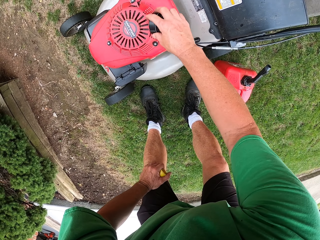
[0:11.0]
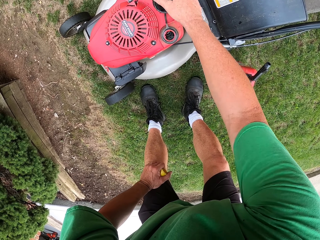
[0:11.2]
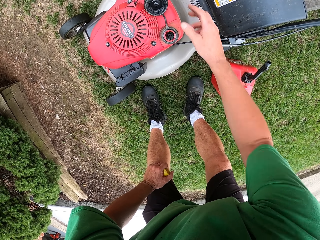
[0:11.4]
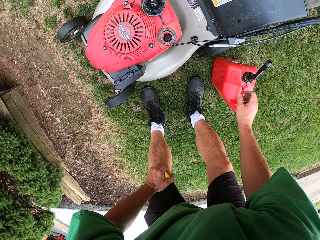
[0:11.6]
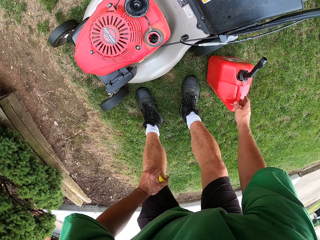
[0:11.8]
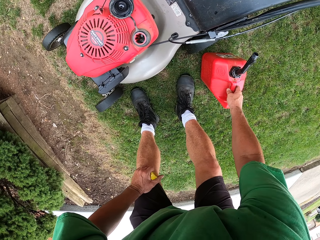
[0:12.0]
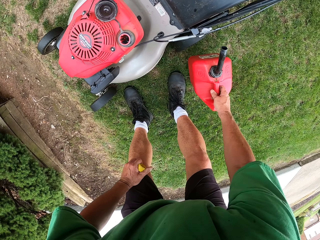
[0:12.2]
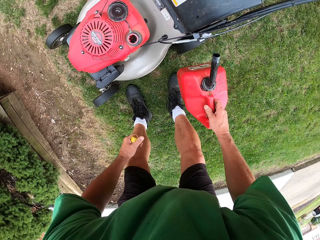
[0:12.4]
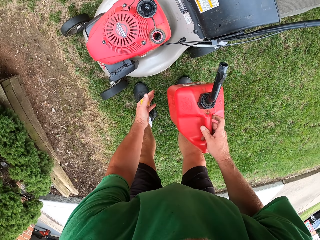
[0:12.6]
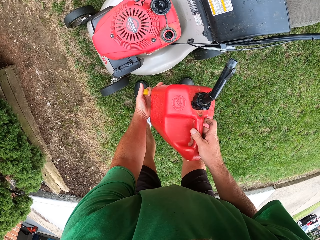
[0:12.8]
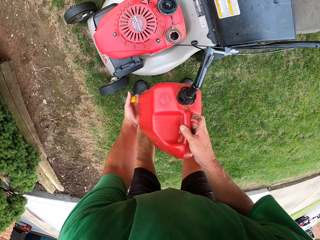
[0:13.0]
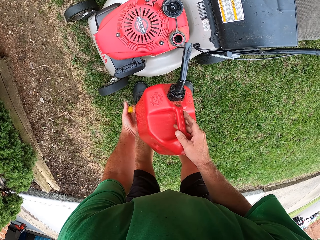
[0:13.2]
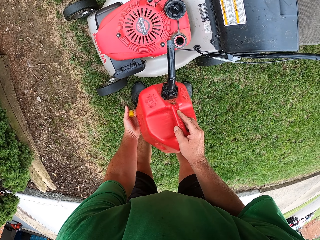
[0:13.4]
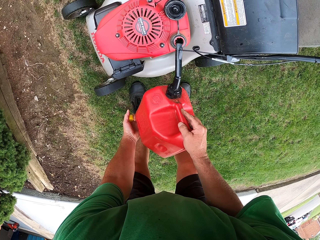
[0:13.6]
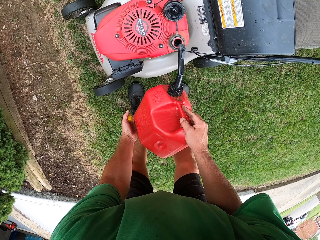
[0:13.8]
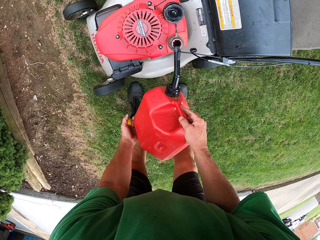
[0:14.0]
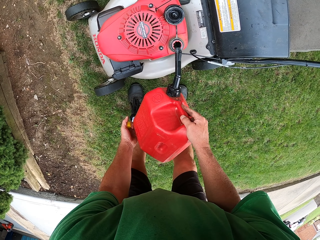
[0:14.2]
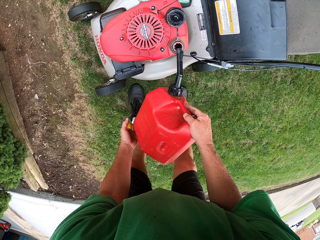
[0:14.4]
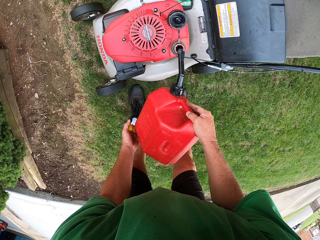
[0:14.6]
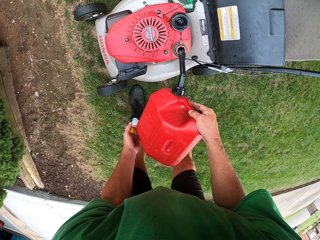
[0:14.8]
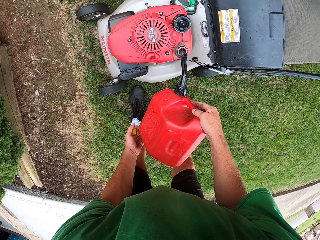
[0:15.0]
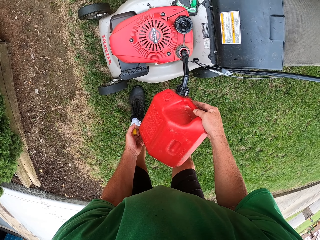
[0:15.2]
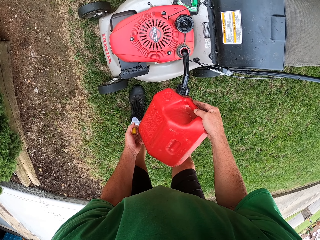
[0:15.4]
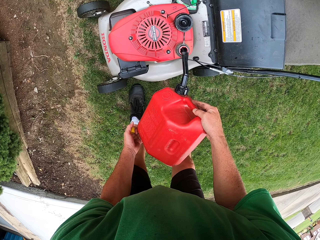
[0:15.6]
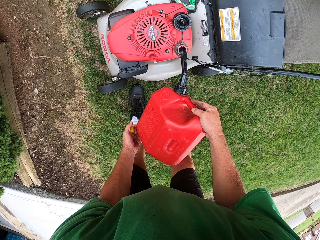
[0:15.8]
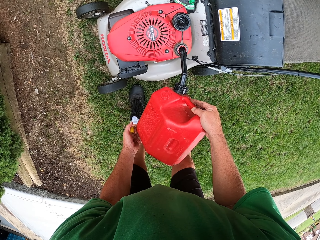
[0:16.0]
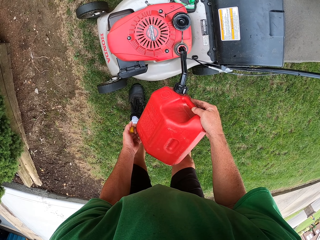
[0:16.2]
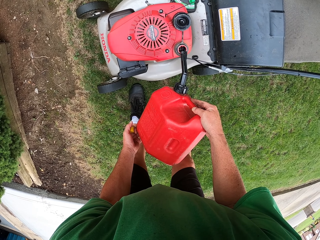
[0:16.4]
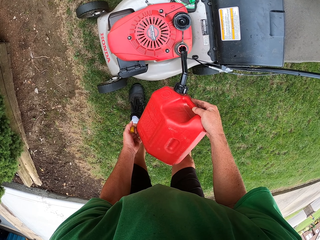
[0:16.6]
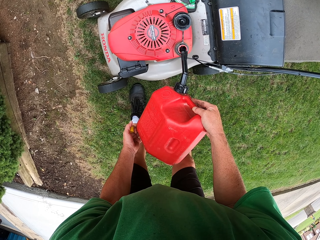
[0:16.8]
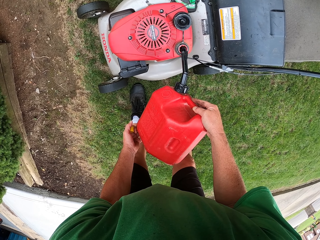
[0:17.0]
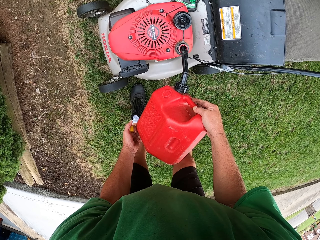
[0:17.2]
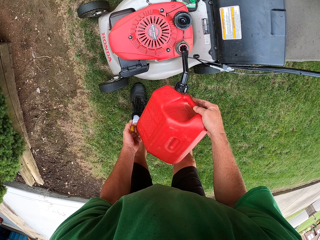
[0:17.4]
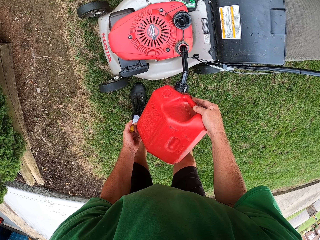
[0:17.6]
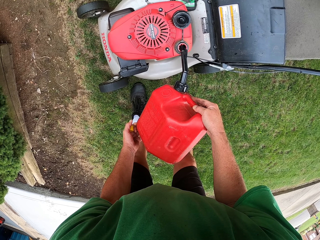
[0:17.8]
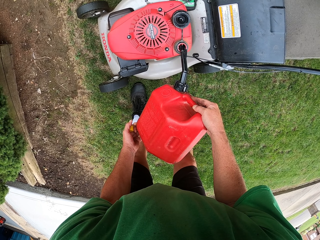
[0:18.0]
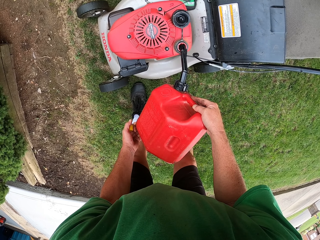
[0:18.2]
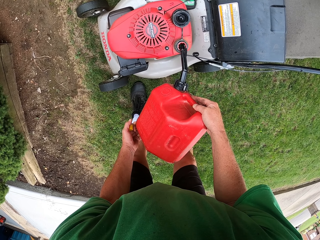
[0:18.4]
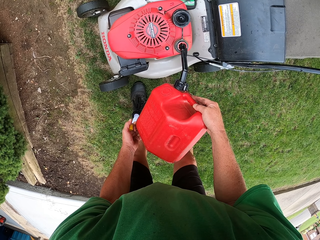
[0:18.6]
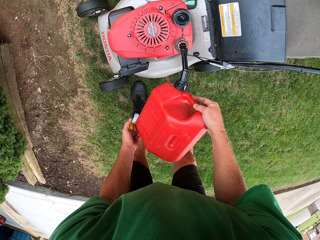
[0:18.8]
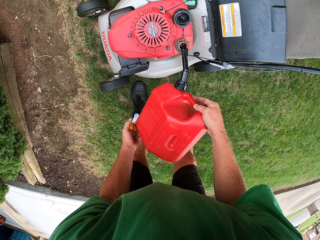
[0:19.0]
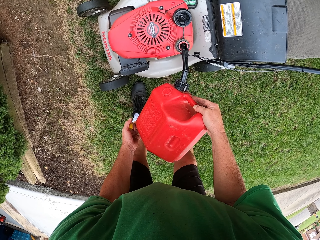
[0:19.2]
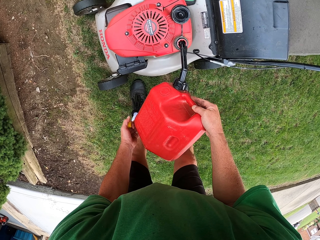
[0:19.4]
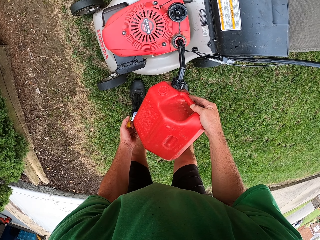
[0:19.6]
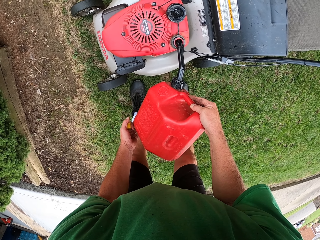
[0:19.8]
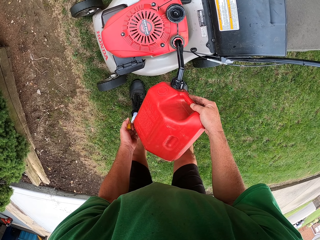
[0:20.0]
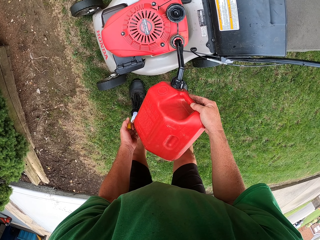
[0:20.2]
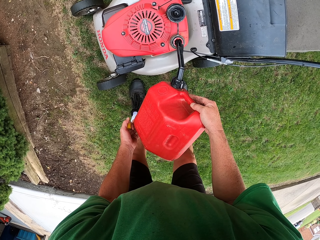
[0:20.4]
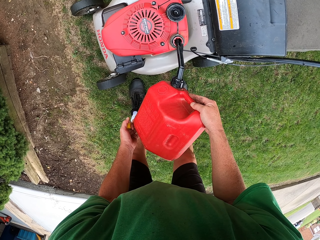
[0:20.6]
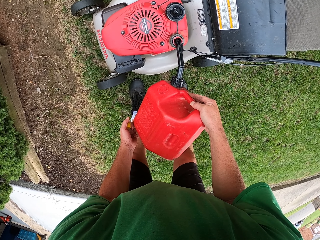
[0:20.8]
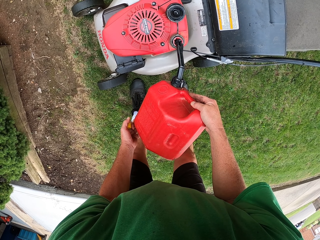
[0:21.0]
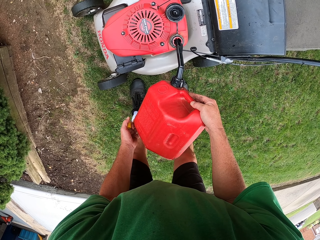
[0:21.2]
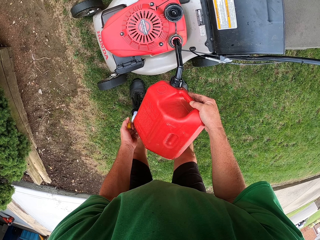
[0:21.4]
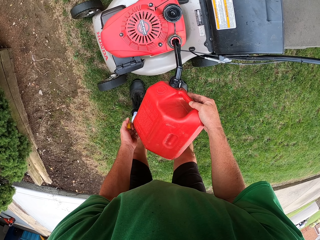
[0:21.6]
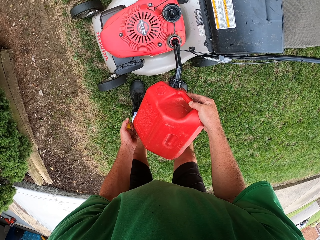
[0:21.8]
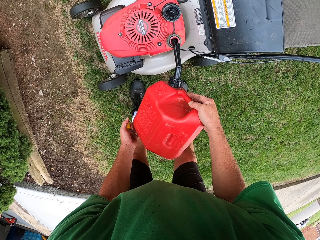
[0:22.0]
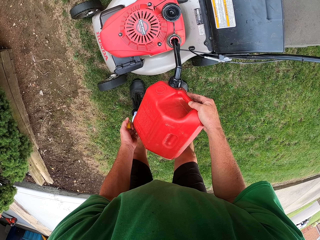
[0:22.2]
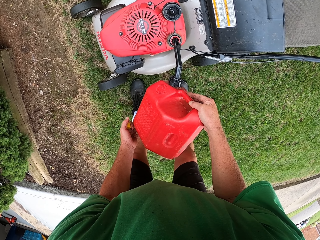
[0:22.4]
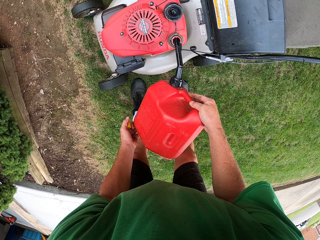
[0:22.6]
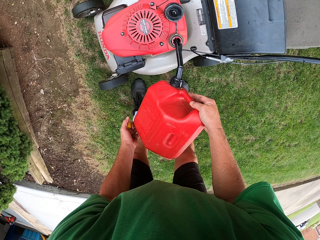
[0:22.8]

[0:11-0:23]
The camera wearer picks up the oil can. They pour gasoline into the lawn mower tank.

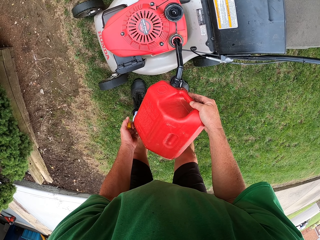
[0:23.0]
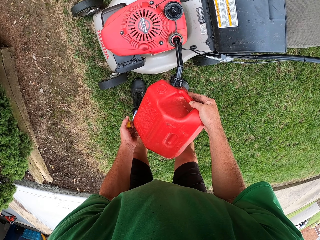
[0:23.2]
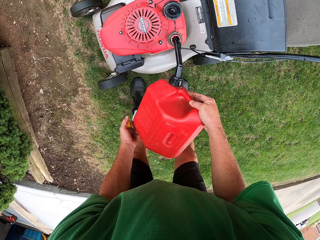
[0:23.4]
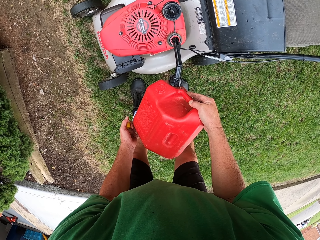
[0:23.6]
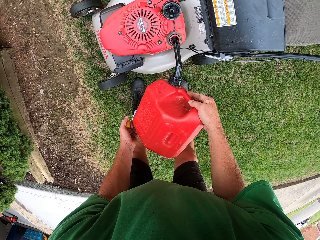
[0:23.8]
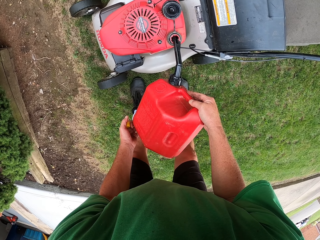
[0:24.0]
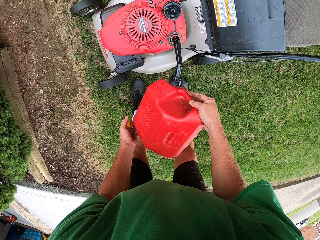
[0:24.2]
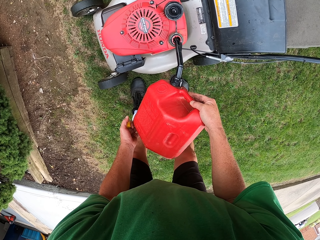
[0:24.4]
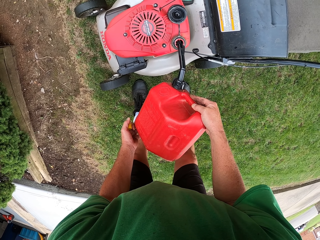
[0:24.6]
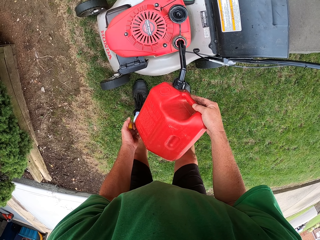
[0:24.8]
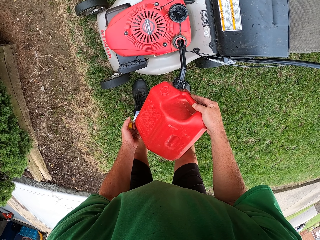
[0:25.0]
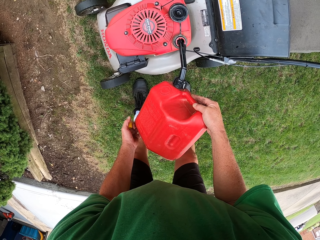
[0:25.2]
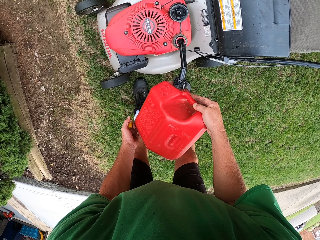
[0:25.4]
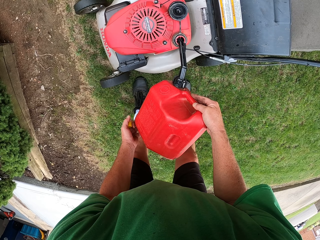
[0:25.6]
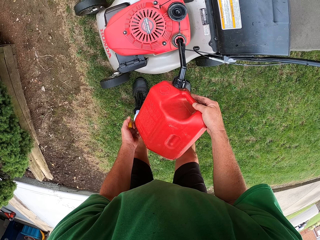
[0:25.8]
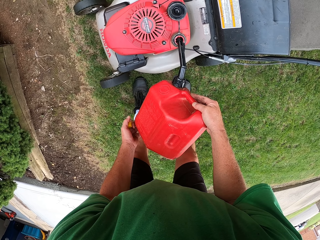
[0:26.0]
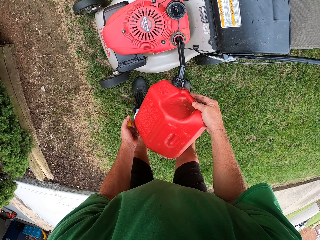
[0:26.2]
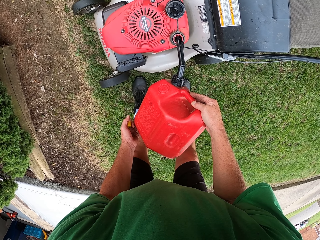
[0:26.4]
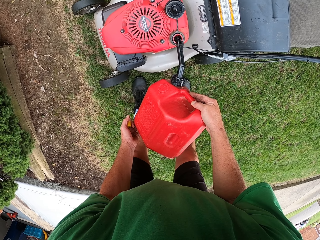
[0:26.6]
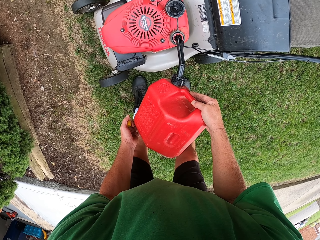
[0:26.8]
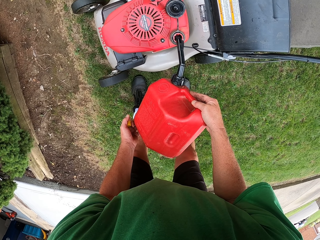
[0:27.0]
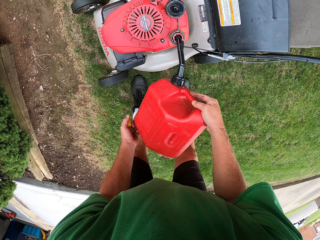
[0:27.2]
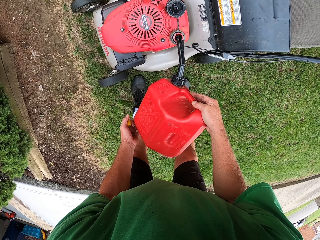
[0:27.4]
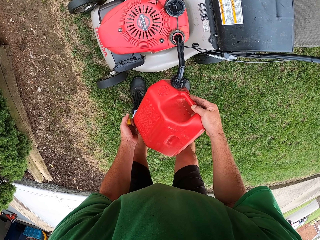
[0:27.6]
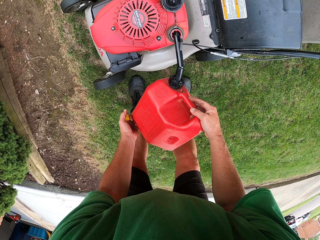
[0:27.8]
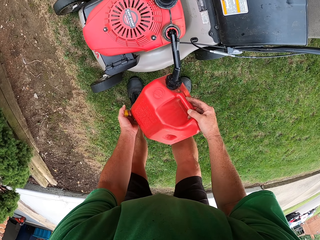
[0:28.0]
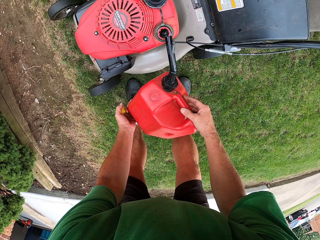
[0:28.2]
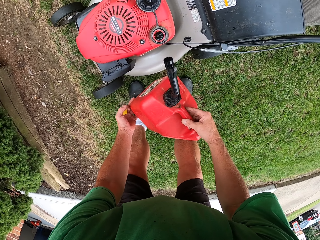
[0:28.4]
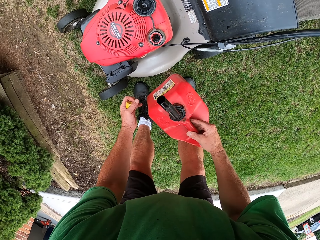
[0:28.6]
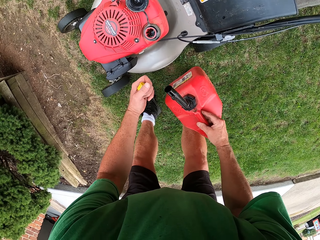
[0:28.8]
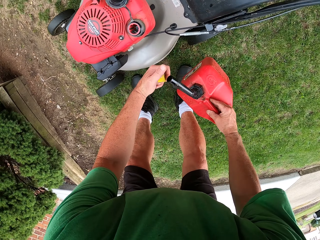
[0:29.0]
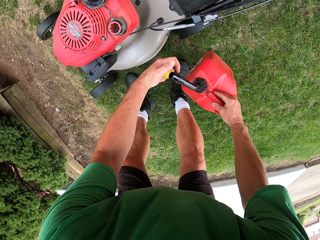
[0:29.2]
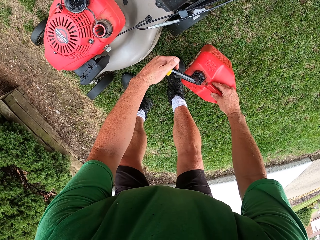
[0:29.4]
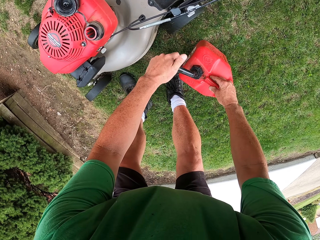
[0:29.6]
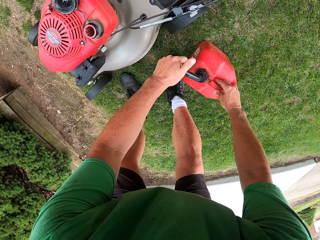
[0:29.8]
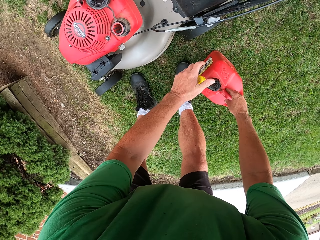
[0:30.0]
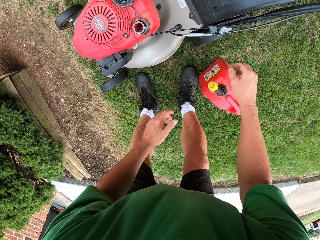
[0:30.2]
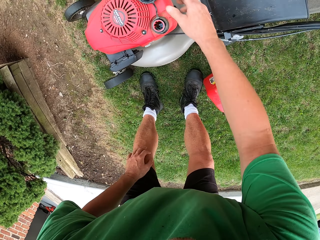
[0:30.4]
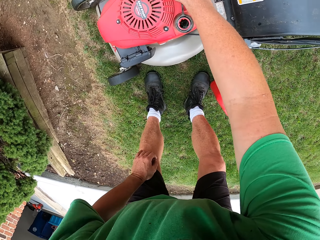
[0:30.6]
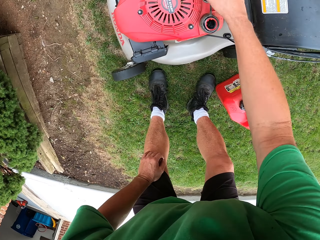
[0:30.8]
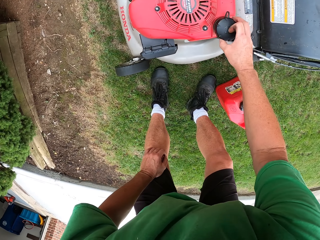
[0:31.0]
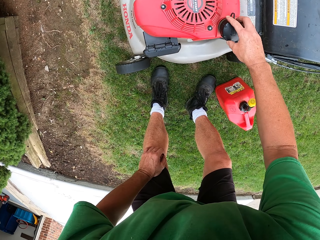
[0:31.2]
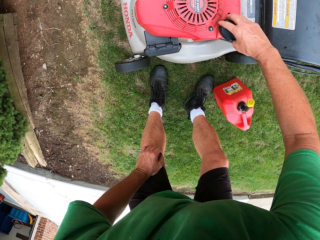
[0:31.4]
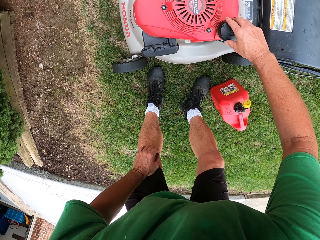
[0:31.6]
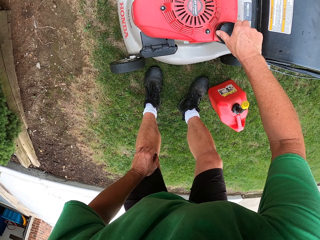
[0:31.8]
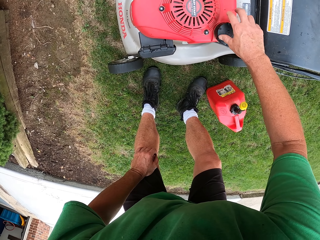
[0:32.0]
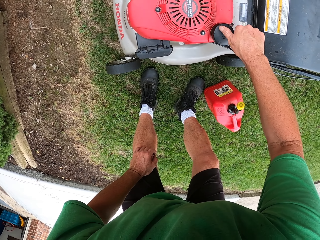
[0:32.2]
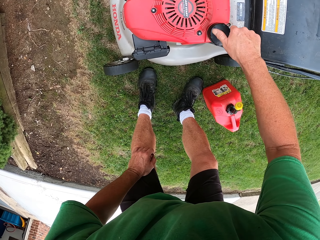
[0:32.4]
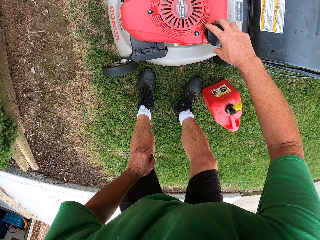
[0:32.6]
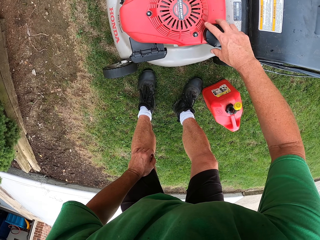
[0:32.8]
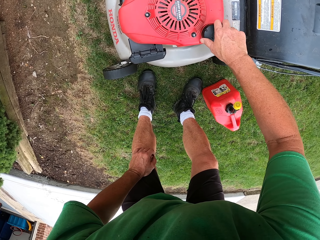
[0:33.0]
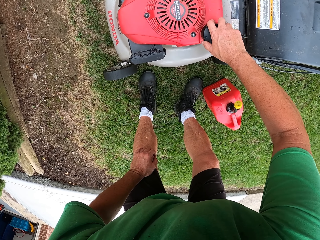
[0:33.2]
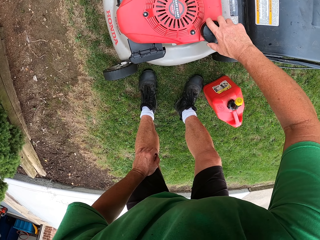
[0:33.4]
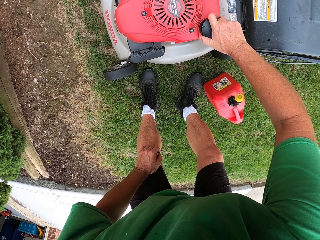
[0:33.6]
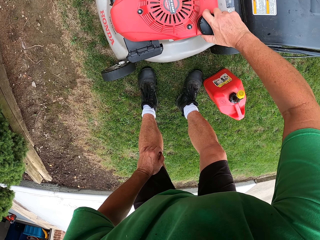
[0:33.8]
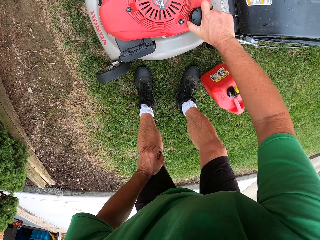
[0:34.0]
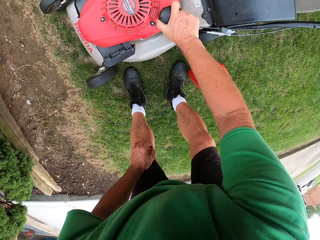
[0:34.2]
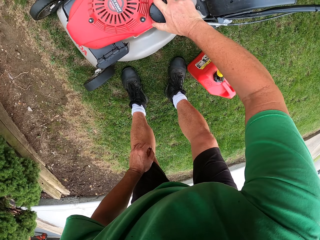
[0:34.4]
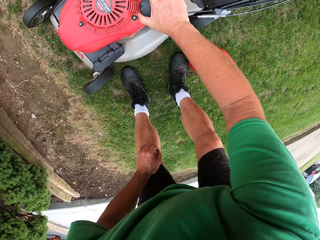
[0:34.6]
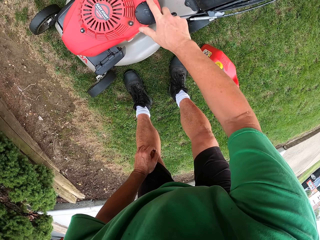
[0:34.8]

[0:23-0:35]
The camera wearer closes the gasoline jerrycan or oil can. They place the oil can on the ground. They close the gas cap of the lawn mower.
